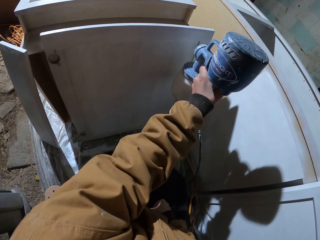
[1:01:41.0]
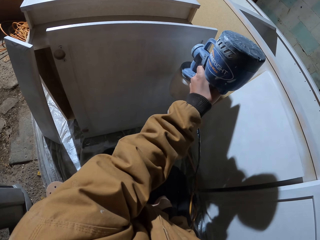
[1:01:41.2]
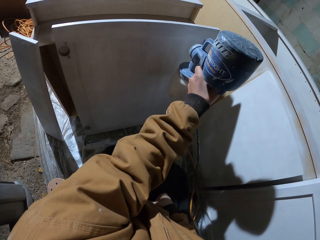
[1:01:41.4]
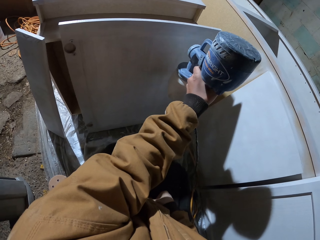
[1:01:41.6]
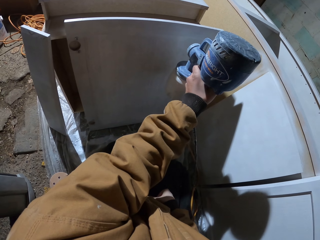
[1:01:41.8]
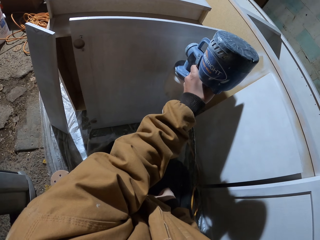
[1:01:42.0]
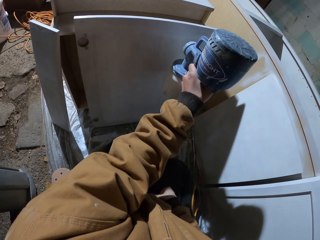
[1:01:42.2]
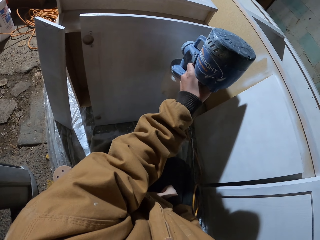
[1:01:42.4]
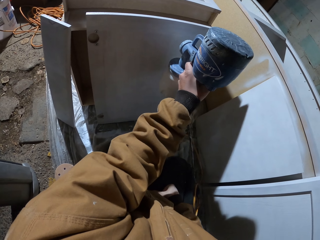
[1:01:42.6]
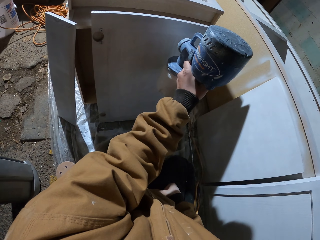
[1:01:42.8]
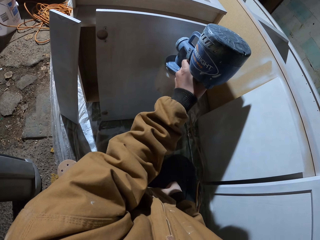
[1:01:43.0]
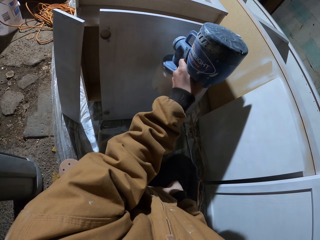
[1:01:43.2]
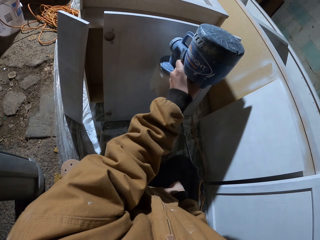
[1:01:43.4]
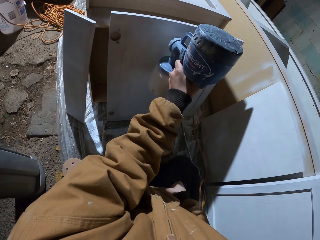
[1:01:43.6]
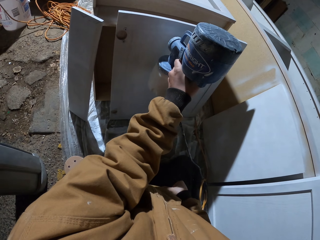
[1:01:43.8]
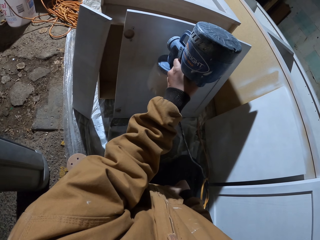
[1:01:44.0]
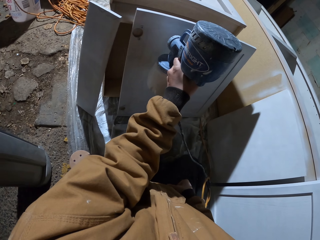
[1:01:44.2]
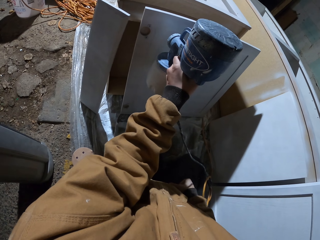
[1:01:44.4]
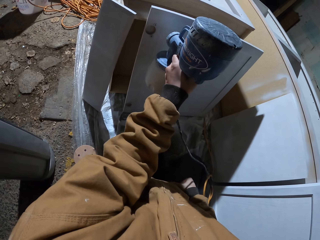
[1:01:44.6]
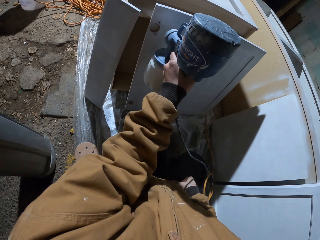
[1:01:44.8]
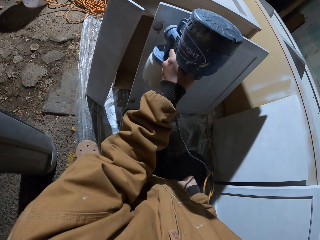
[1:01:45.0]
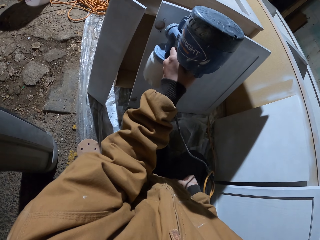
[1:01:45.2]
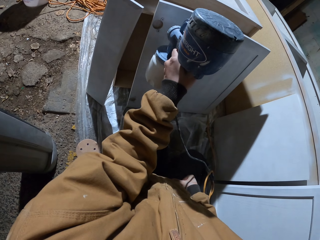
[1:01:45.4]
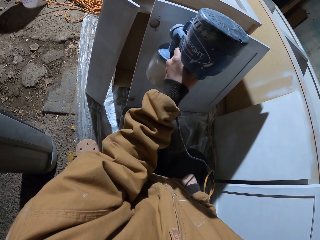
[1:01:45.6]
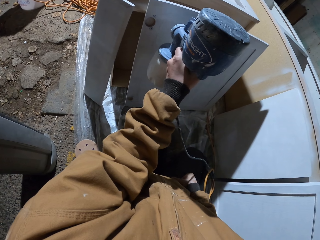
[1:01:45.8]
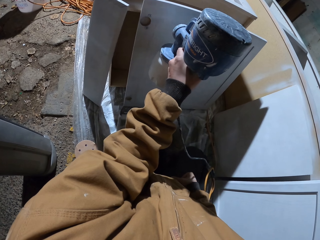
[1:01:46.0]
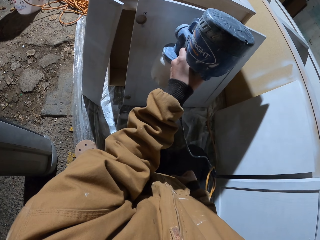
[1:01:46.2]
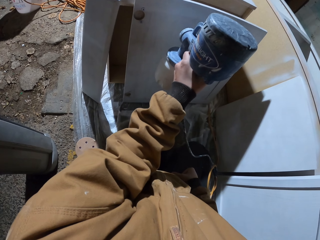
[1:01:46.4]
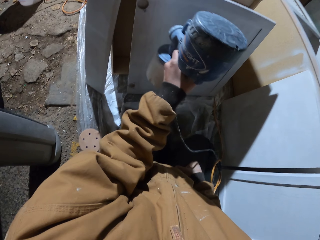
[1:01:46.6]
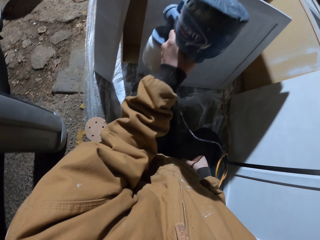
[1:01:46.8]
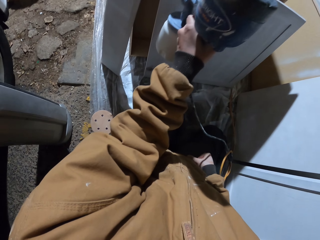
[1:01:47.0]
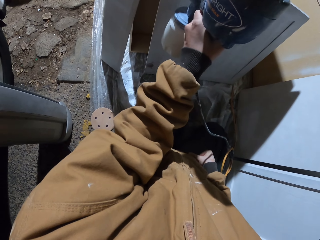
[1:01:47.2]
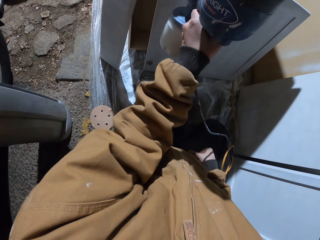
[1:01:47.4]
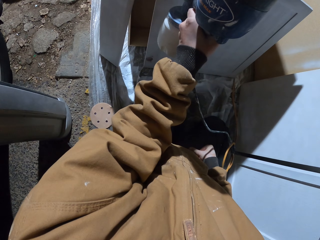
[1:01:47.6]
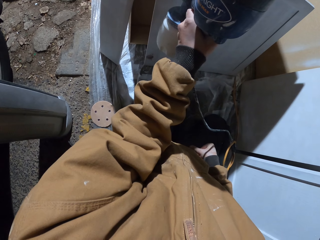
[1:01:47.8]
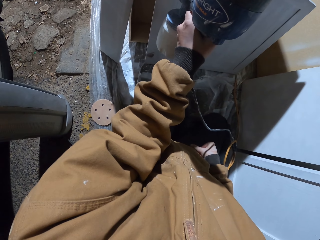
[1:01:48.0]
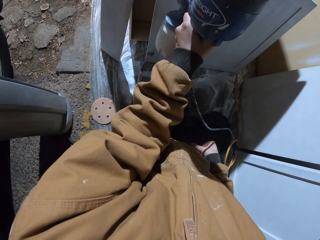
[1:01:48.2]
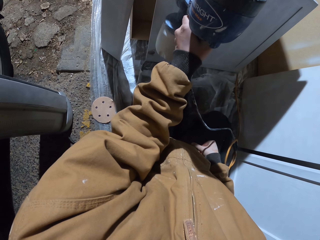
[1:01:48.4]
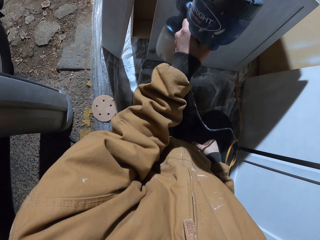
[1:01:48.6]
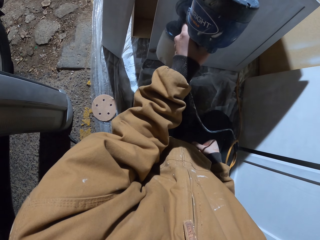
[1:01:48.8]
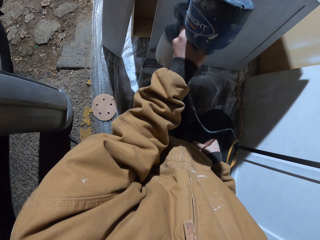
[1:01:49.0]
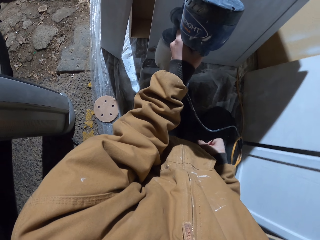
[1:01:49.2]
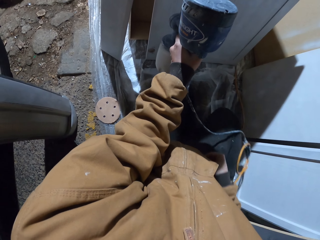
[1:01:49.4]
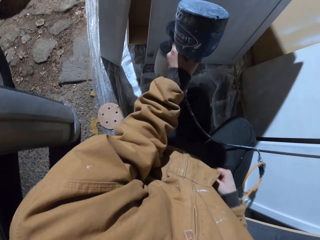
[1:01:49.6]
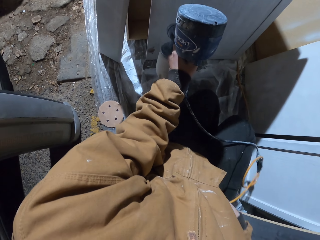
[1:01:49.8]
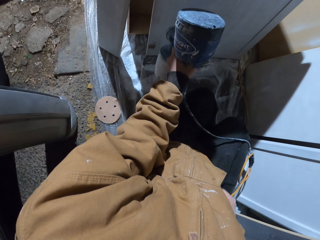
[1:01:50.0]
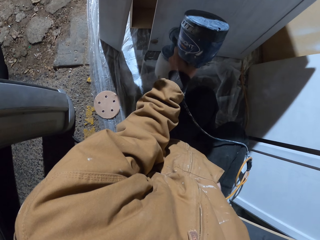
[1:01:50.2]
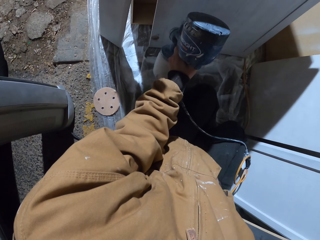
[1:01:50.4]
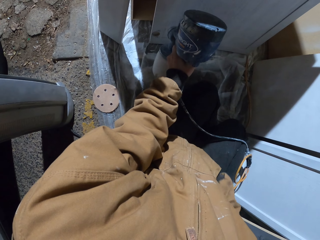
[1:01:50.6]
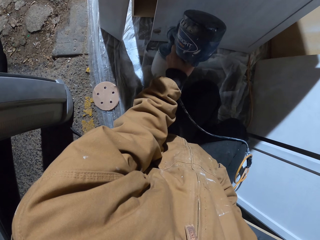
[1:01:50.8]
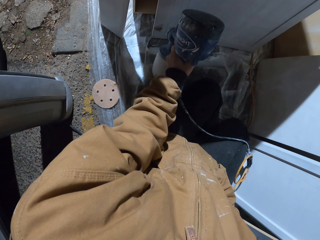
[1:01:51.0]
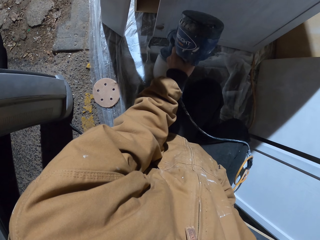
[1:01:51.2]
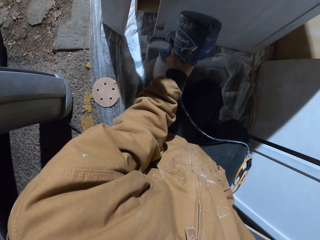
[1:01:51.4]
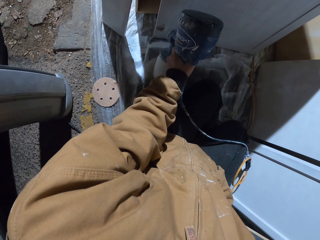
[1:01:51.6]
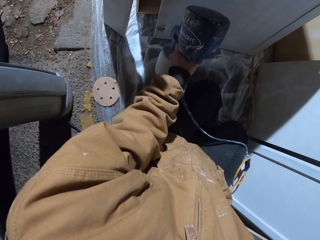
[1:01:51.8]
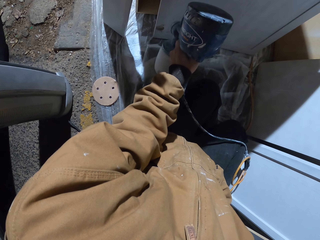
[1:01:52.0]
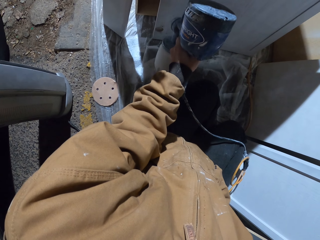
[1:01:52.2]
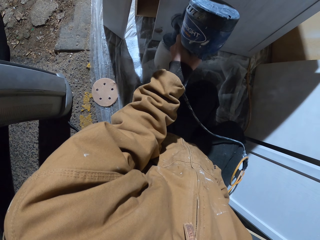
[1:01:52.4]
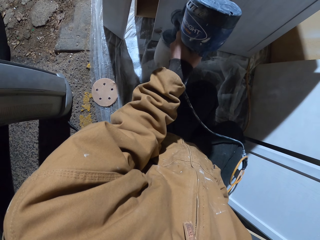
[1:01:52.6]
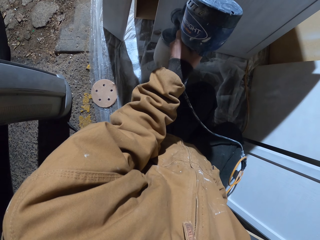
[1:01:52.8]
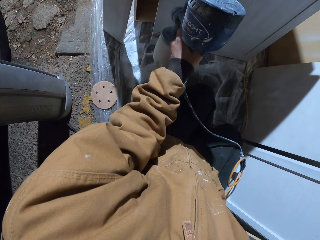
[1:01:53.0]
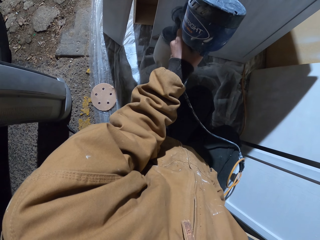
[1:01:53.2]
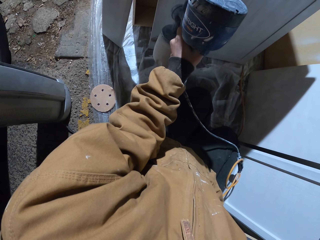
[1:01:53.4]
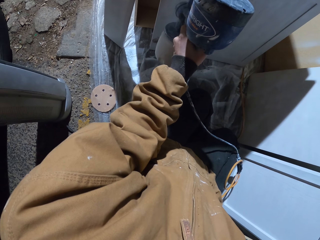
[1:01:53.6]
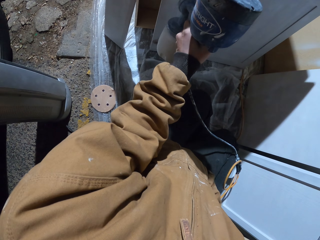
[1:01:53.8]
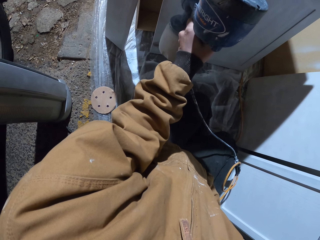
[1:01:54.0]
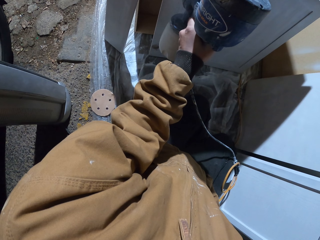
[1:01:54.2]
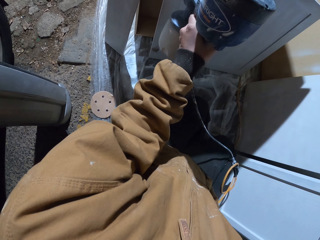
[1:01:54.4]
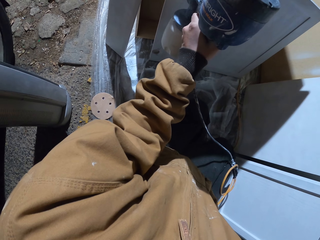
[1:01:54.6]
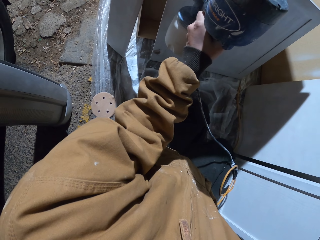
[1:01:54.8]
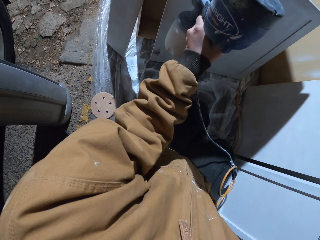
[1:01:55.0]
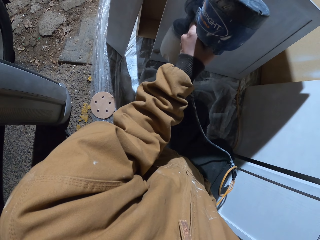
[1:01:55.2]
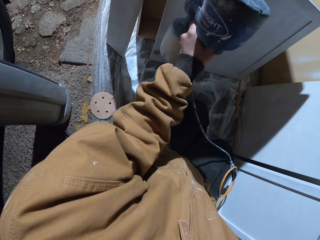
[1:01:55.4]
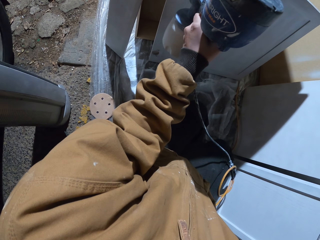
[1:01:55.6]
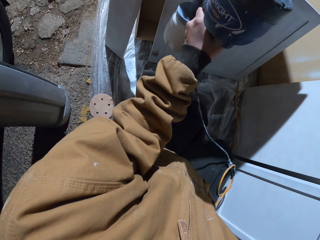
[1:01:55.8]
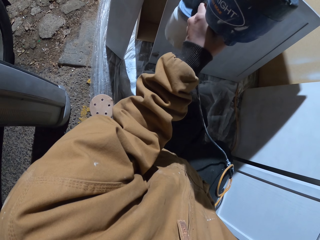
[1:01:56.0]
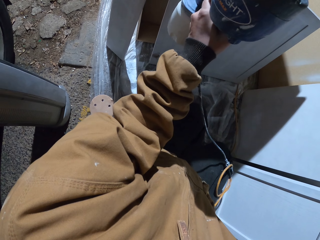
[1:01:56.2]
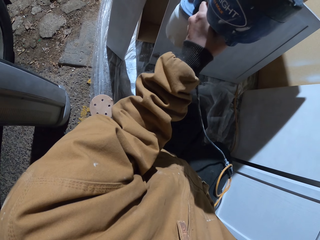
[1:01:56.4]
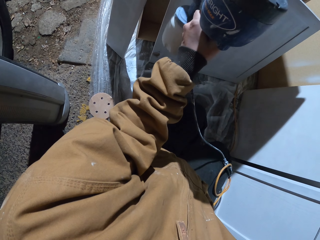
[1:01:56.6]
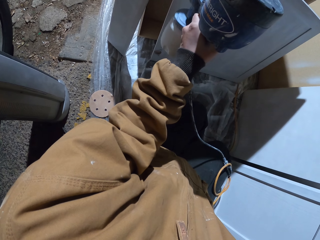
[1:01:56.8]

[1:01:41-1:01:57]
The camera wearer sprays the wood with the spray gun. They move their hand. They spray the wood with the spray gun. They spray the wood with the spray gun again.

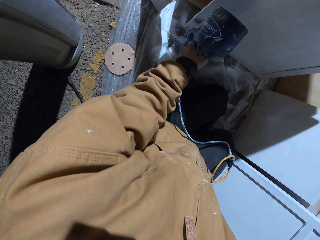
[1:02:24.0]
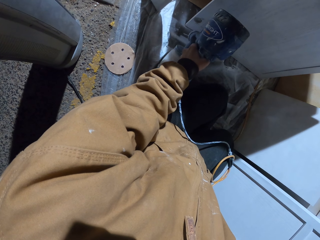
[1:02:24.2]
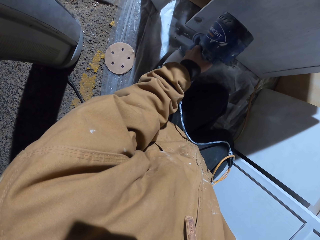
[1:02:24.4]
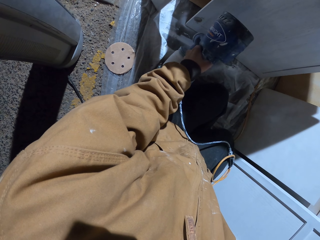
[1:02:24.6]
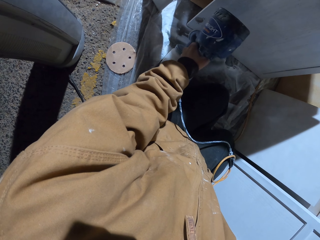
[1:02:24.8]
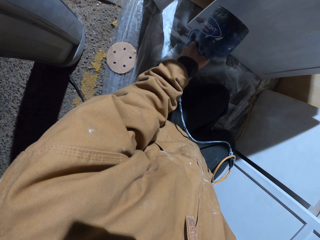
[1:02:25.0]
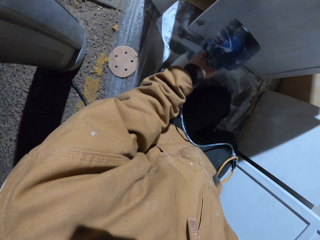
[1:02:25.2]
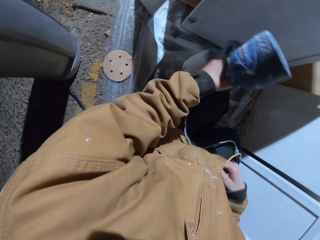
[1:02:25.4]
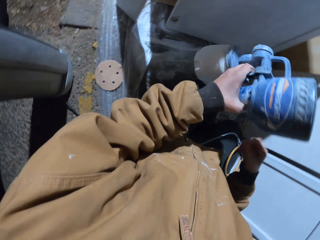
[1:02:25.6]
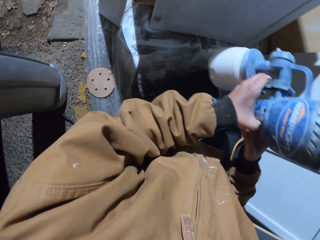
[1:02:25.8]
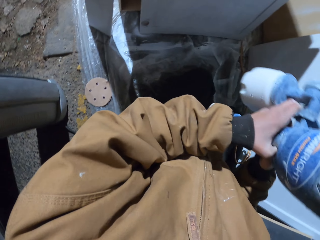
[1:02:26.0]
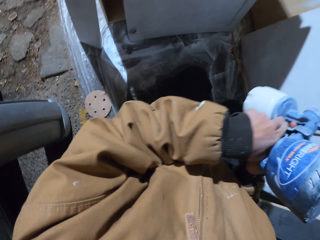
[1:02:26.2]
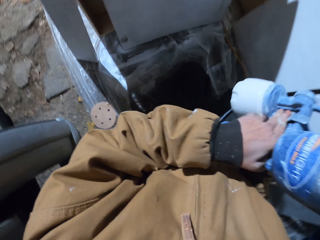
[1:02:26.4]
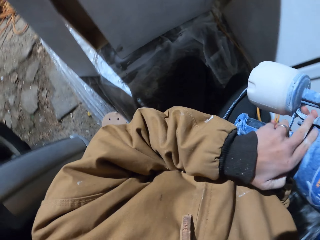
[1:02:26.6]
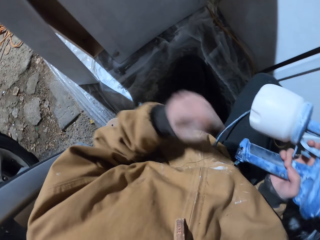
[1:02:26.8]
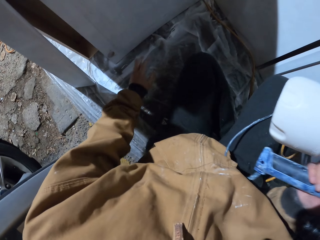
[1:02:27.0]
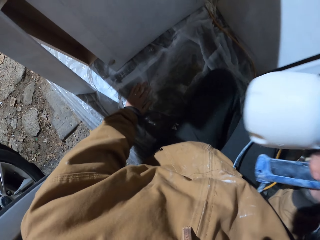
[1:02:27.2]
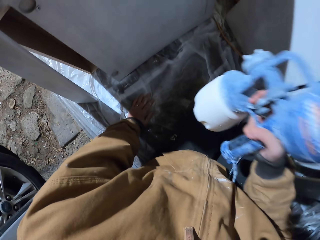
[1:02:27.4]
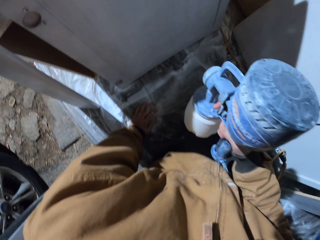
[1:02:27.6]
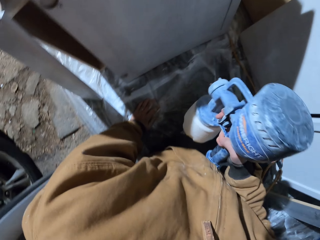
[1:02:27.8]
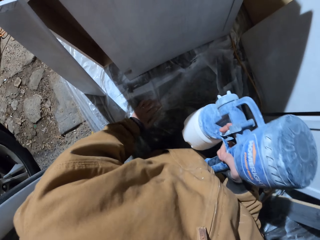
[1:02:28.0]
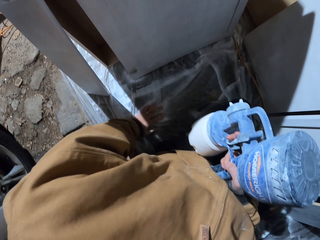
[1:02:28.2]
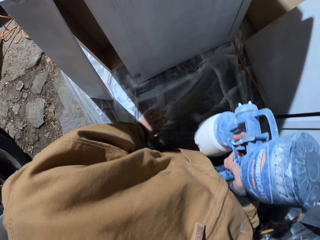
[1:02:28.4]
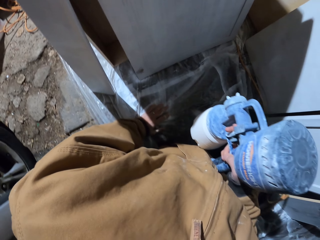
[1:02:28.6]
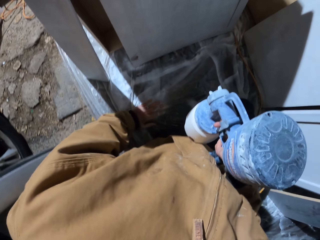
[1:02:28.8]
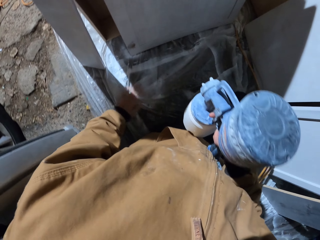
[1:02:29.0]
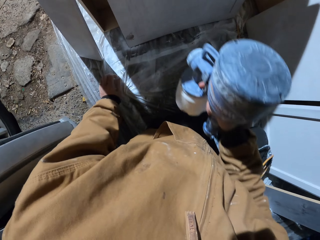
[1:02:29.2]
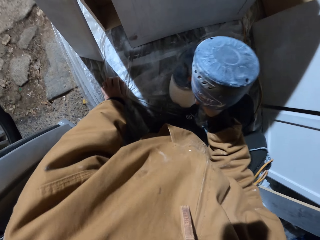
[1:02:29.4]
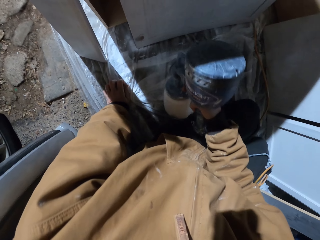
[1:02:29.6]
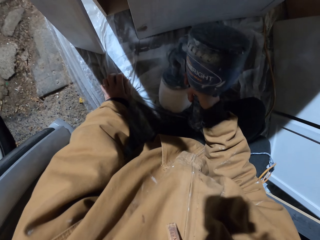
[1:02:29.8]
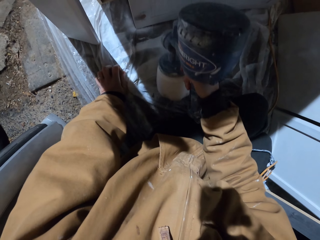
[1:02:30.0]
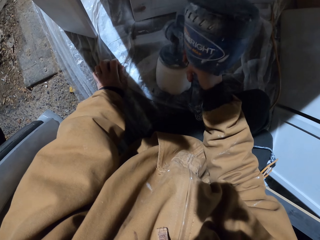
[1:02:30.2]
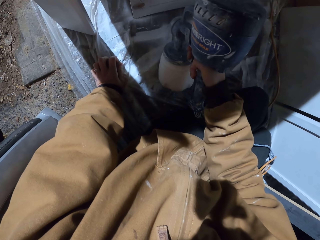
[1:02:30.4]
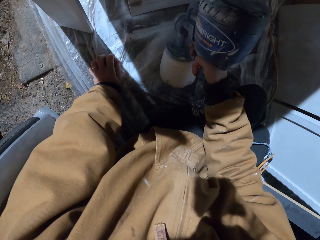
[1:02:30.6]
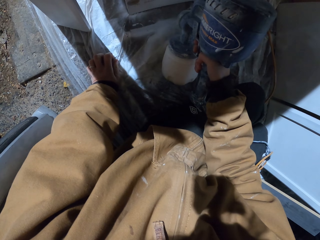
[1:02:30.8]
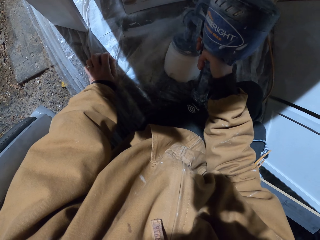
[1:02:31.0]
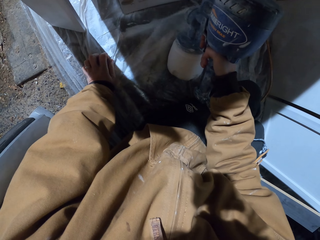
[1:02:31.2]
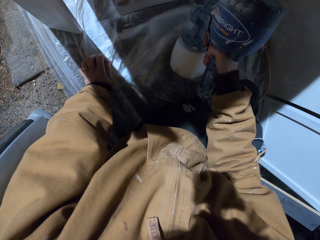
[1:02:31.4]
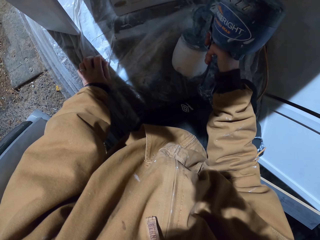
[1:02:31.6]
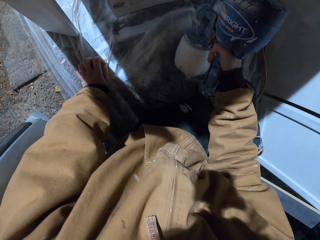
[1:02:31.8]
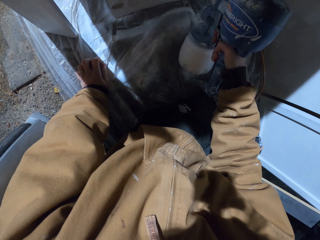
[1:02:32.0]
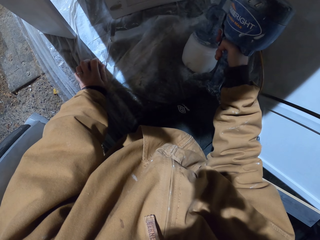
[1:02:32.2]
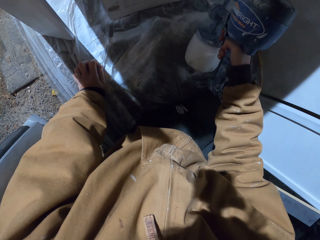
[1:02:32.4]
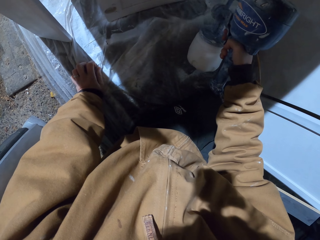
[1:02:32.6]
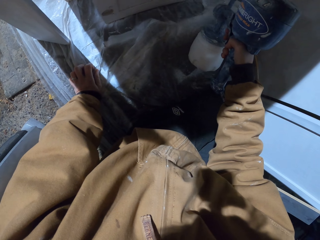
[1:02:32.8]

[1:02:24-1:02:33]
The camera wearer changes hands. They hold the spray gun. They move. They spray the wood with the spray gun.
